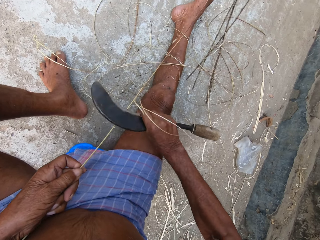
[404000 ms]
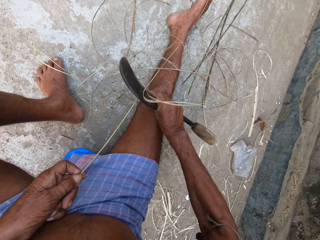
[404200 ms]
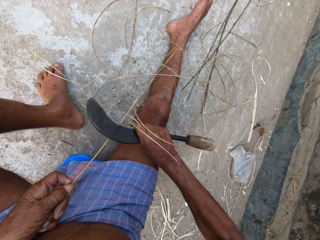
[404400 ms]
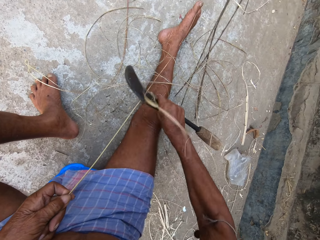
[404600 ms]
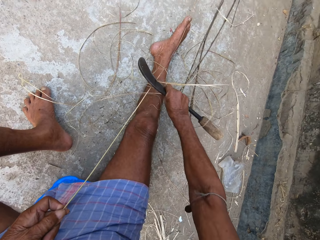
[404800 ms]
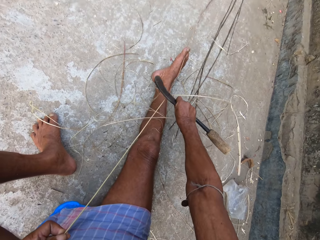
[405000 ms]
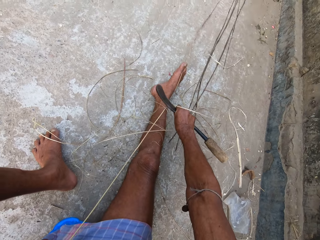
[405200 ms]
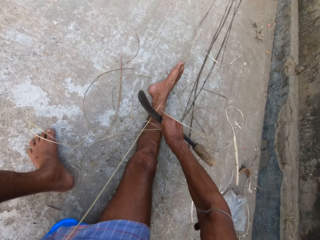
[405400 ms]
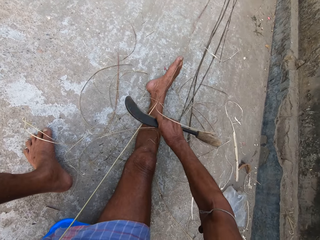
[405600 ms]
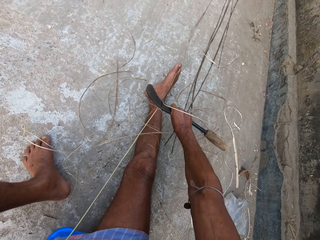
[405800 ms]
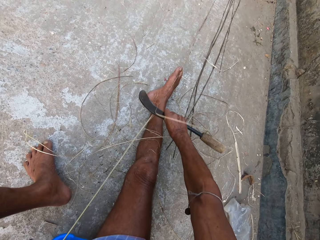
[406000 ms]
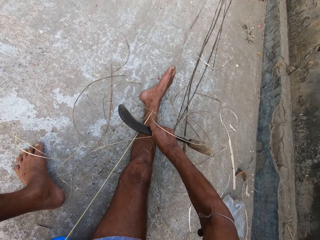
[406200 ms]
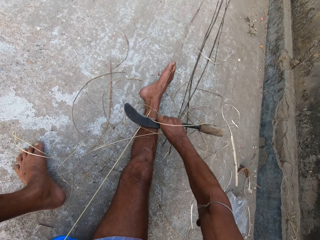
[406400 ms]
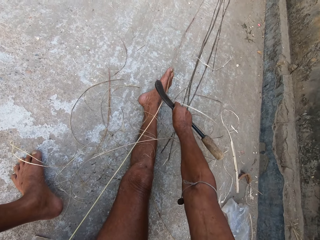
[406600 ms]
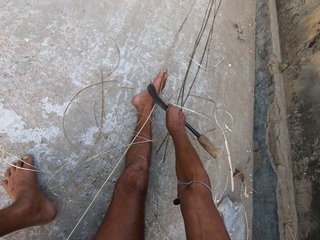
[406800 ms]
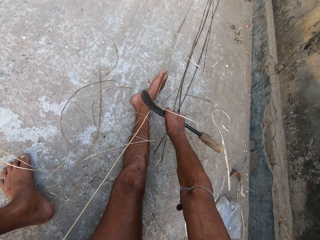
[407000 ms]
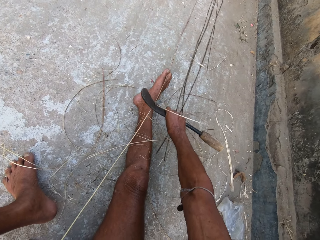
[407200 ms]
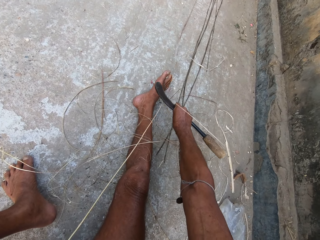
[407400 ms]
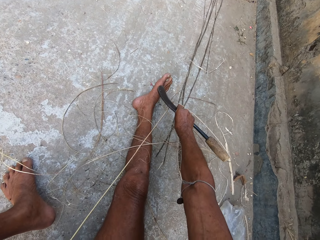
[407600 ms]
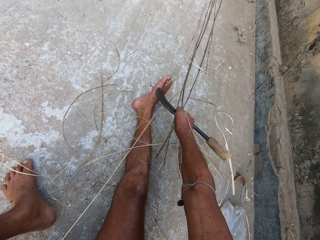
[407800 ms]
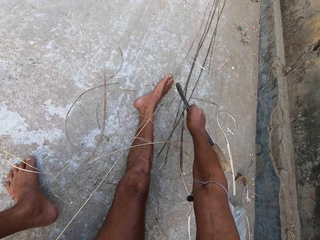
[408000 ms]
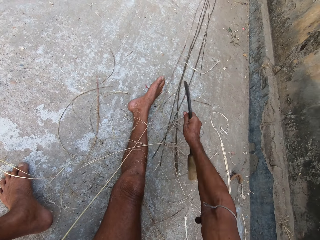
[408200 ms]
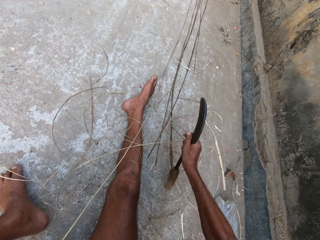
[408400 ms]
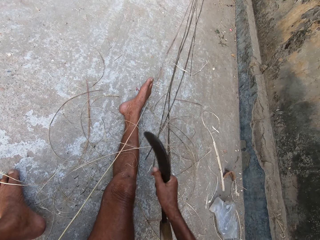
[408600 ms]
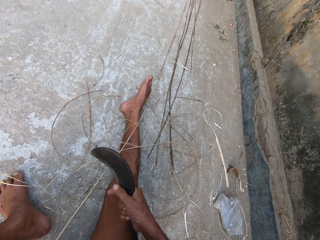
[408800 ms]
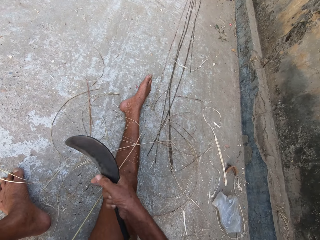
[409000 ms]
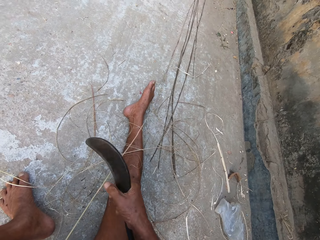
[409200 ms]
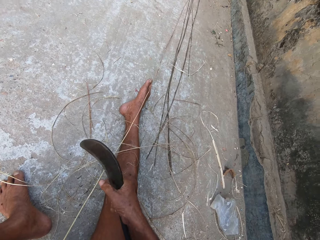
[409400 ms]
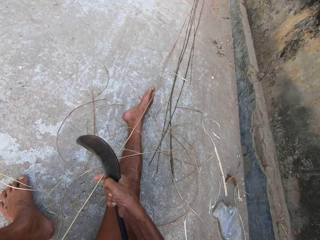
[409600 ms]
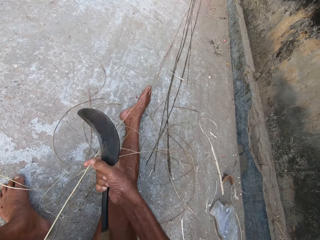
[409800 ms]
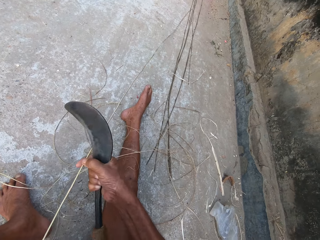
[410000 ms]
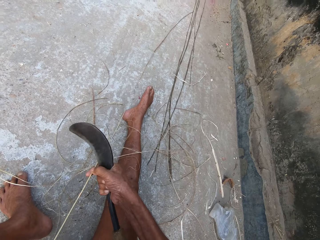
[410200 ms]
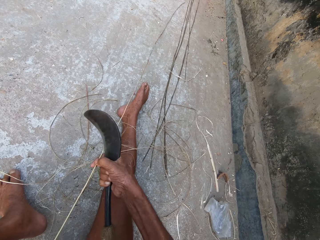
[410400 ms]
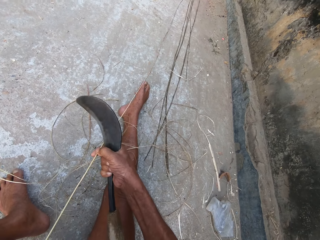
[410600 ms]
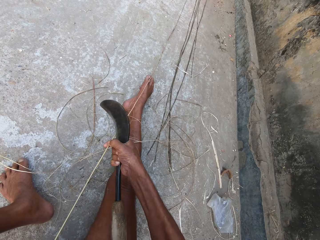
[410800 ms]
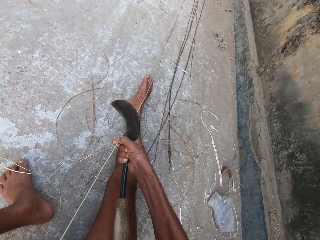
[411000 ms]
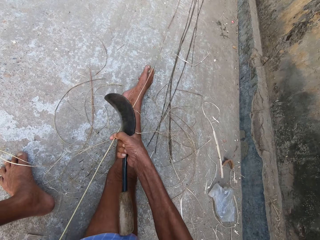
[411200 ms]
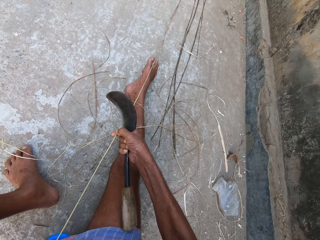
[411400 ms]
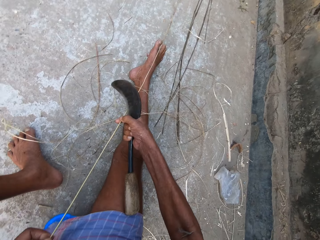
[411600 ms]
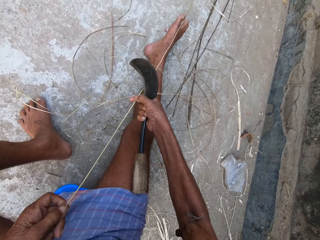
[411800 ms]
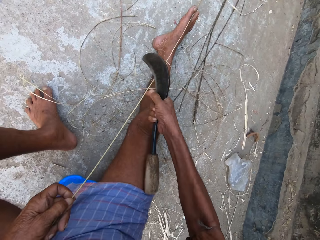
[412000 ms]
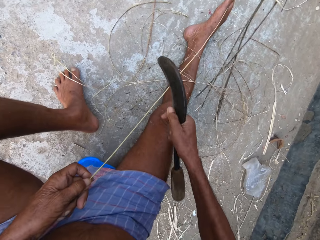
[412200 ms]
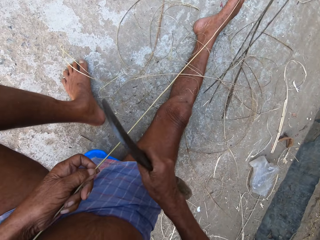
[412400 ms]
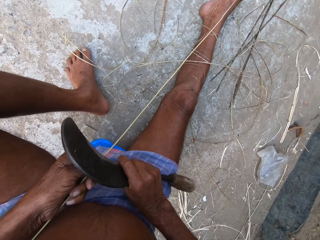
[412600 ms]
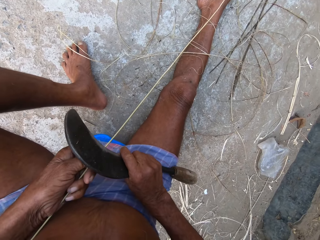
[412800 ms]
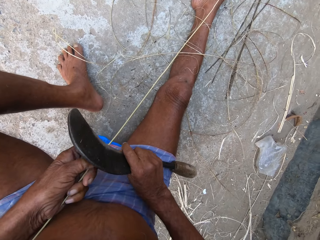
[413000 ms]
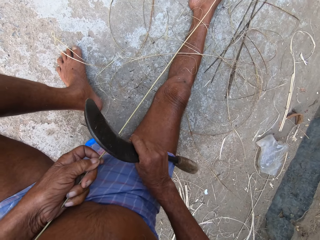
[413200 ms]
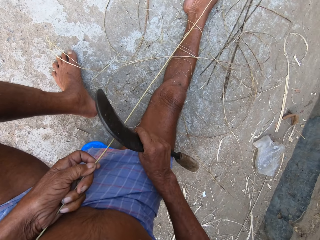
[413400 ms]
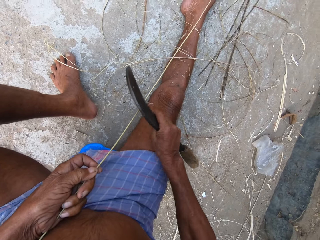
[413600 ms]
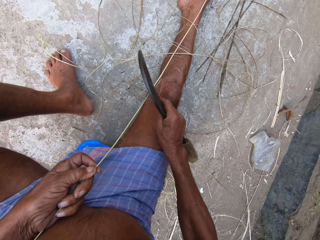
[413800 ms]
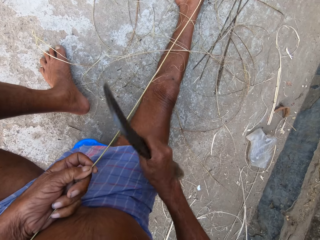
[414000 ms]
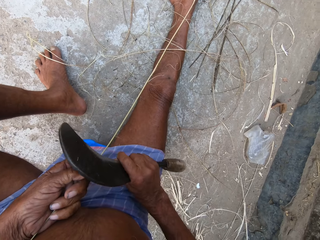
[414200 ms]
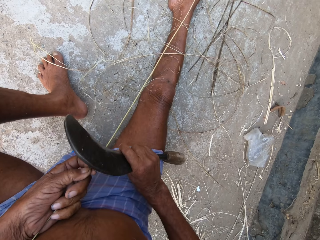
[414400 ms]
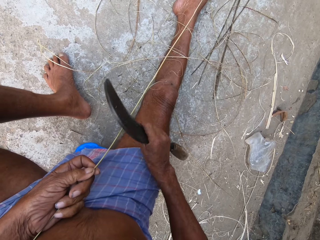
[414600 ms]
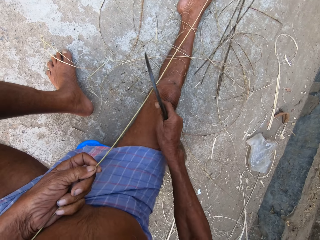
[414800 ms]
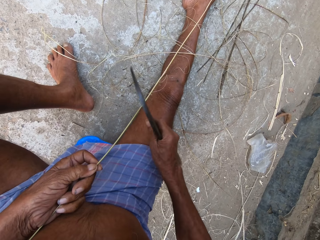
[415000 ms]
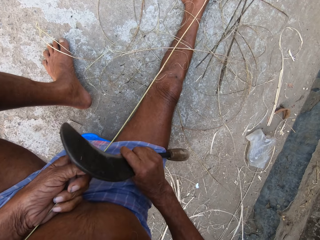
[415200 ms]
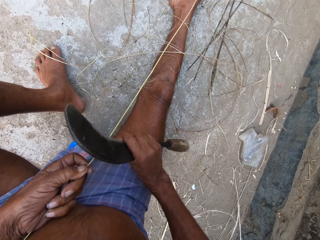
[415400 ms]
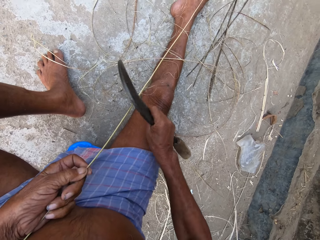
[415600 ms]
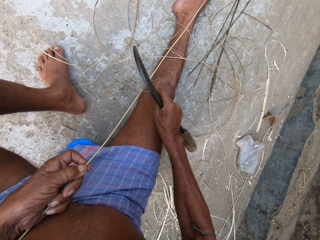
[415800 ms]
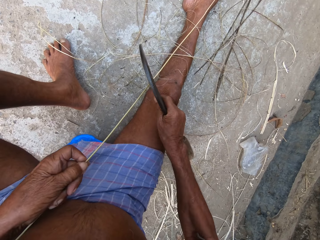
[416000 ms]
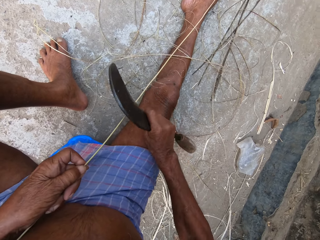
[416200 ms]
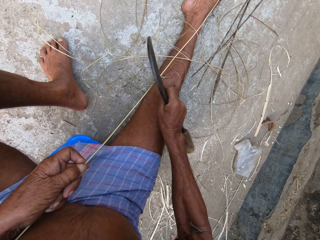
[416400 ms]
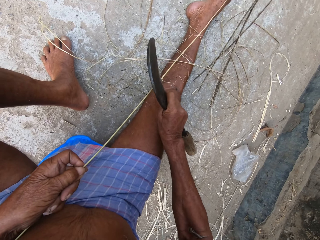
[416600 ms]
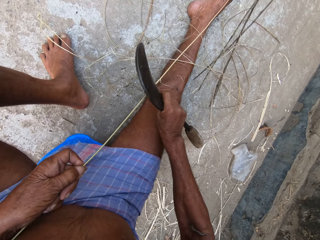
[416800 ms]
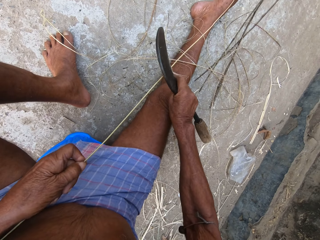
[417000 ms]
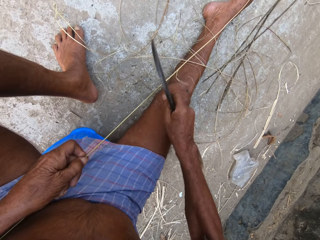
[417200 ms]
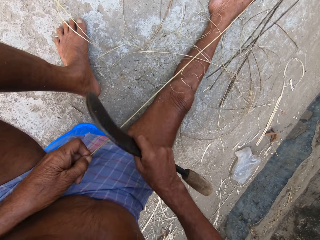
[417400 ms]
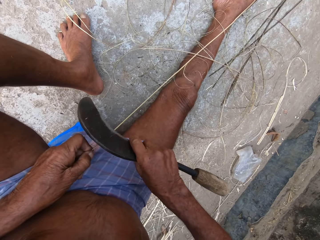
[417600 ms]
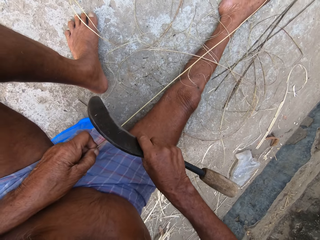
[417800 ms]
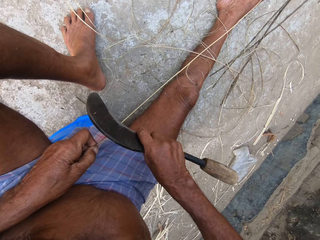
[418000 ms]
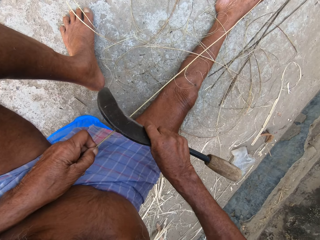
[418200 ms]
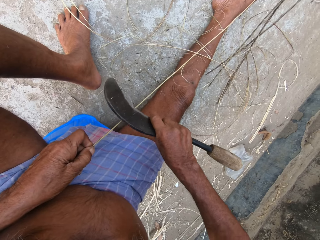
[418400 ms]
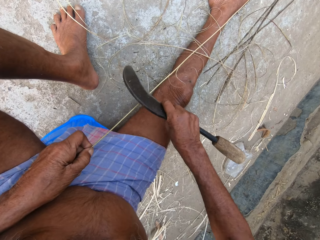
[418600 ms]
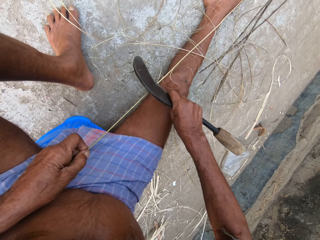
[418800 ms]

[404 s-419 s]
The camera wearer rips sisal. They hold the sisal. They rip the sisal.

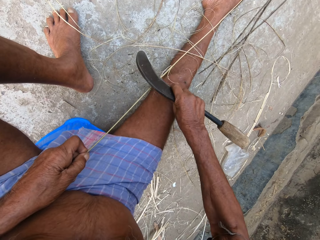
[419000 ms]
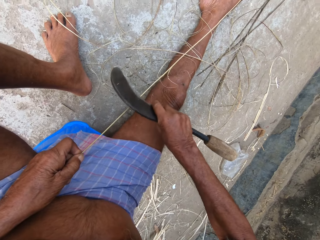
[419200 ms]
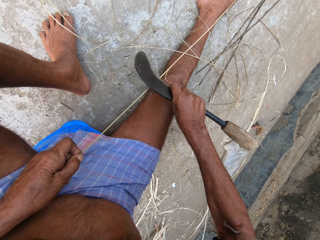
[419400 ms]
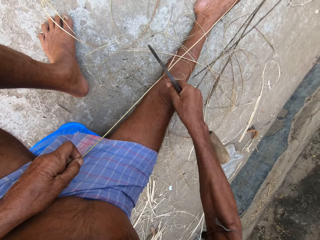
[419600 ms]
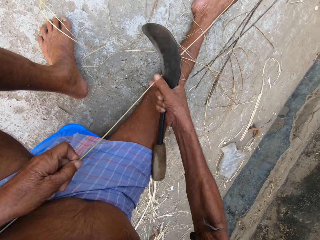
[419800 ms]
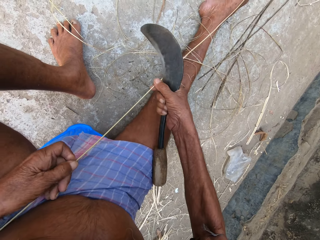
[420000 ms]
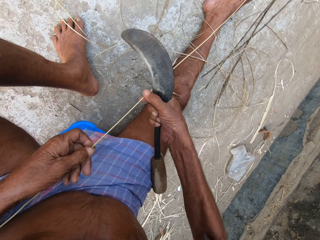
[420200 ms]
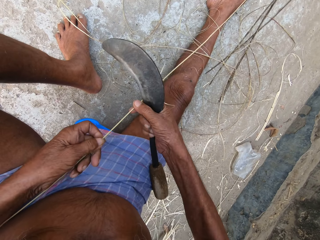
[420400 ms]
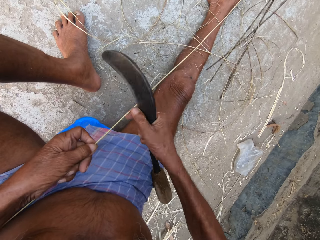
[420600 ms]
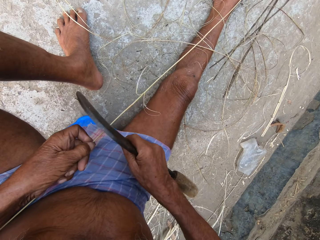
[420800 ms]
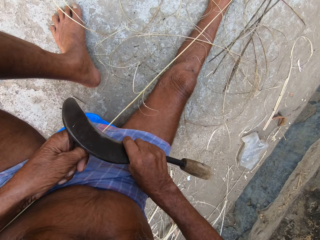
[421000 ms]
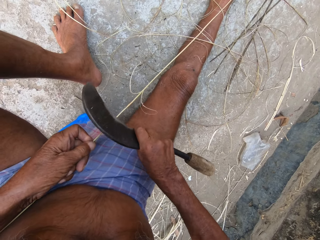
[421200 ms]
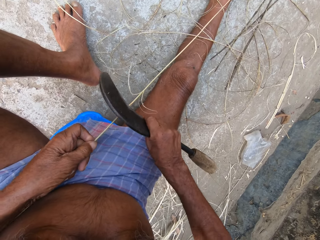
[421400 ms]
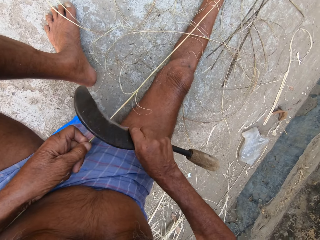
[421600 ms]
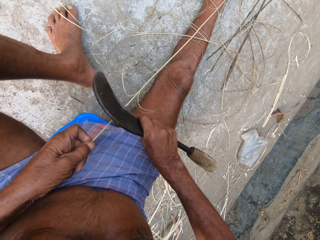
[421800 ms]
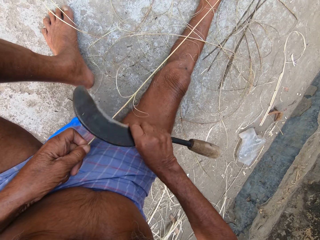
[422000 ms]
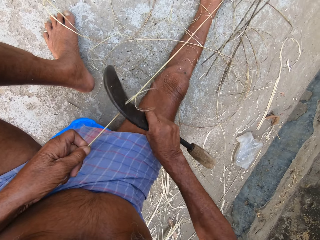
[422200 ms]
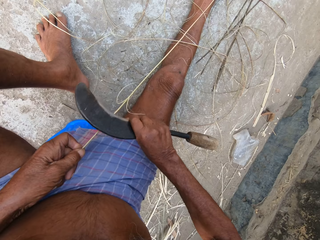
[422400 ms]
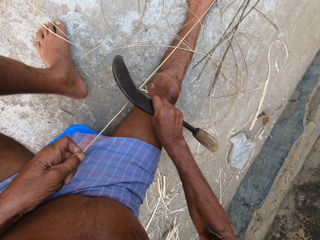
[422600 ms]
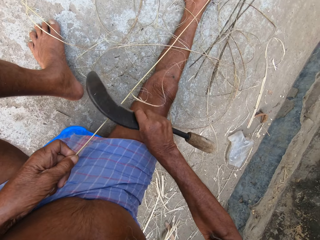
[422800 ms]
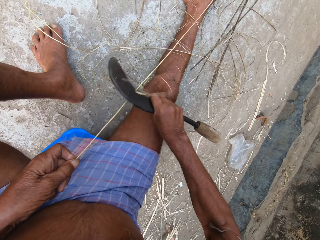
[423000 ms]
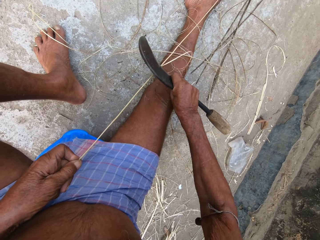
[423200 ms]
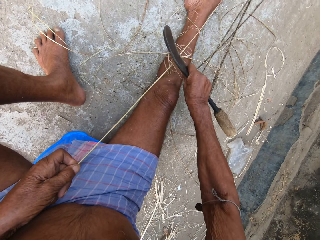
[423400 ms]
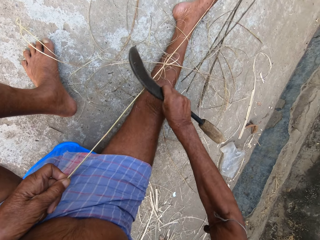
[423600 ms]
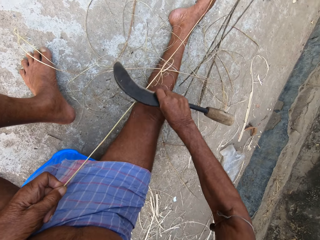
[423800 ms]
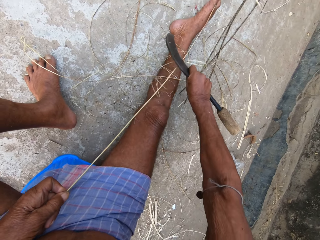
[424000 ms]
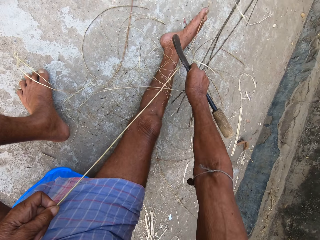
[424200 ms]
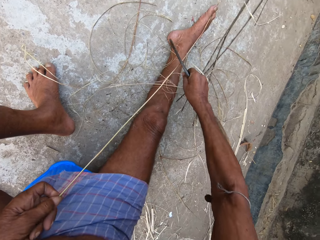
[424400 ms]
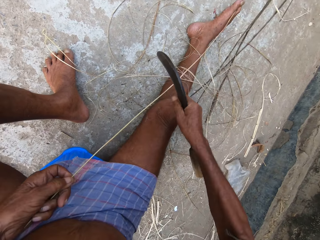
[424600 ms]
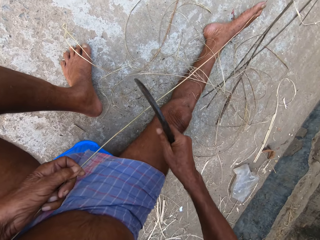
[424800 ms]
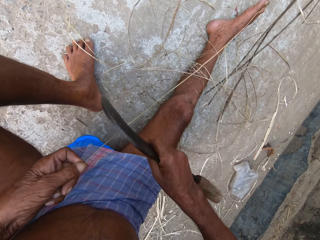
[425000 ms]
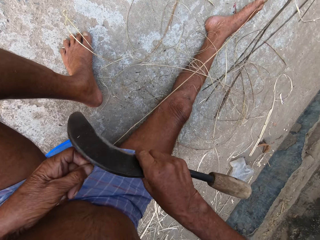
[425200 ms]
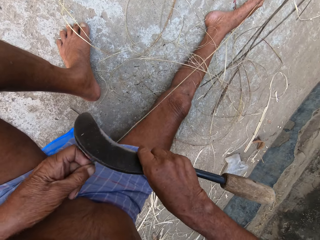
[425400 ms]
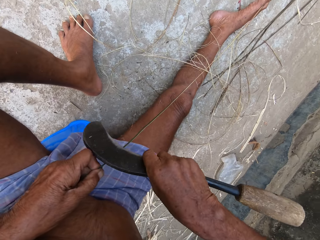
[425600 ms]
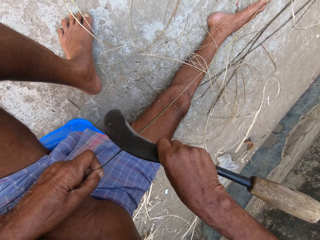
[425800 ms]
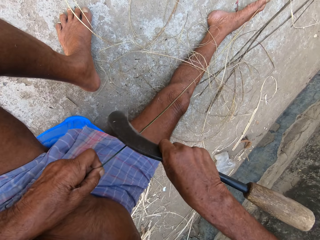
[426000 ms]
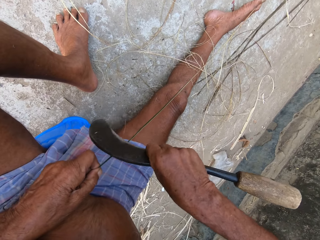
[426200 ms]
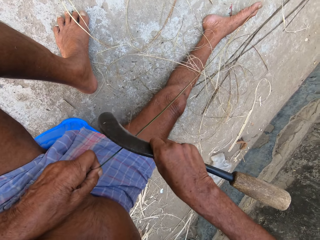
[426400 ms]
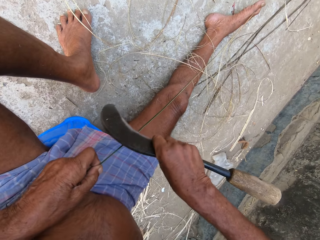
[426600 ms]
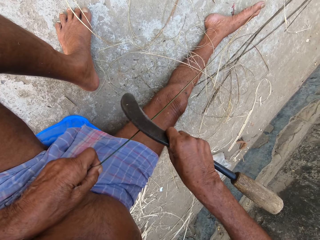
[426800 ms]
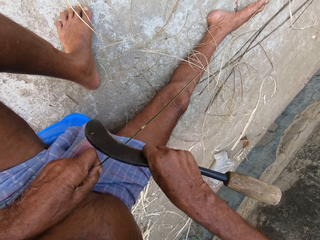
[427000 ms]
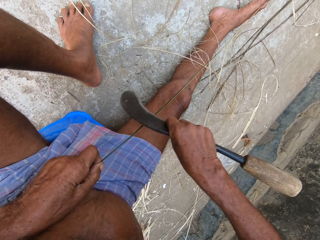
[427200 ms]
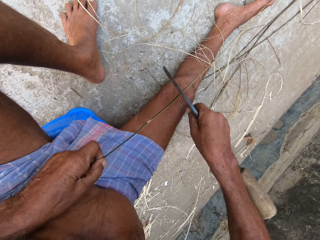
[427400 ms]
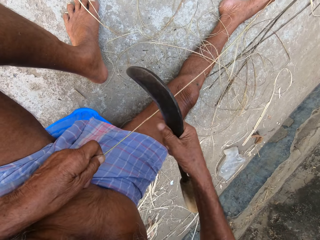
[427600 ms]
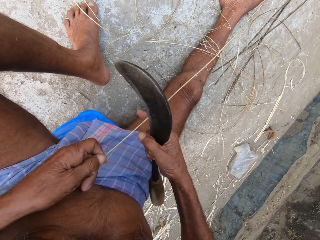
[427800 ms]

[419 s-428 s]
The camera wearer pulls sisal. They rip the sisal.
